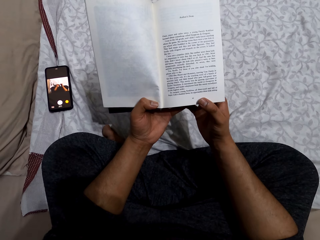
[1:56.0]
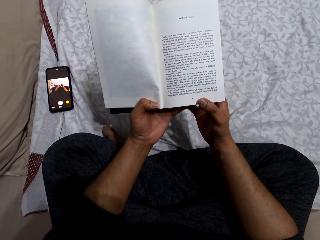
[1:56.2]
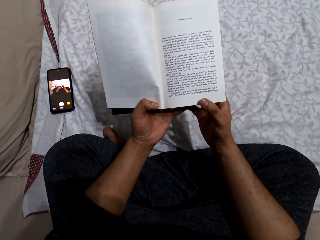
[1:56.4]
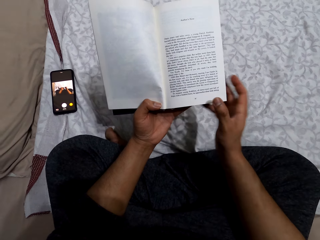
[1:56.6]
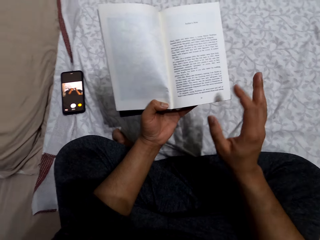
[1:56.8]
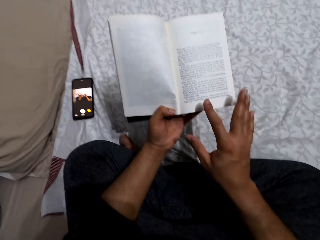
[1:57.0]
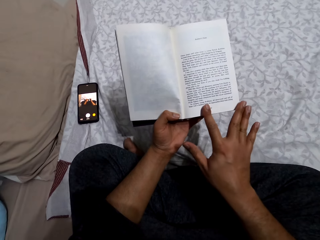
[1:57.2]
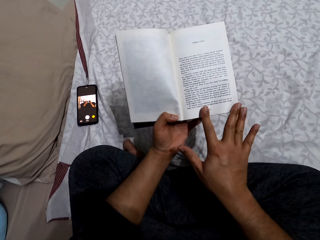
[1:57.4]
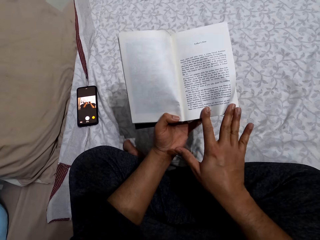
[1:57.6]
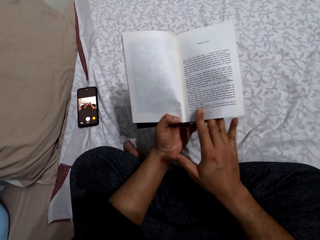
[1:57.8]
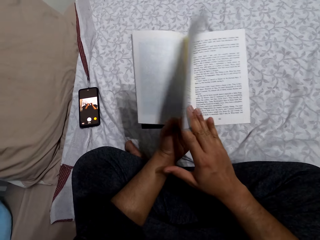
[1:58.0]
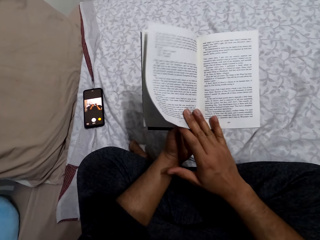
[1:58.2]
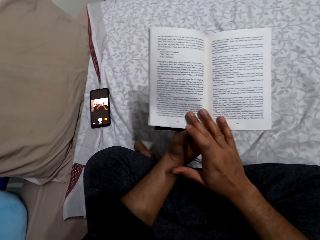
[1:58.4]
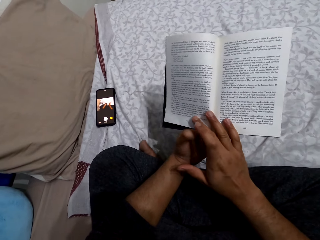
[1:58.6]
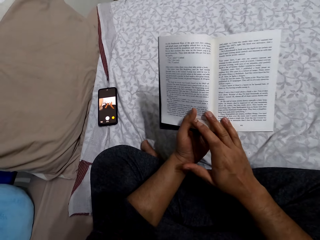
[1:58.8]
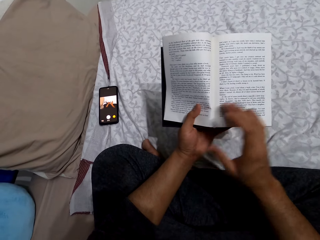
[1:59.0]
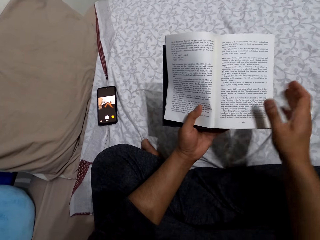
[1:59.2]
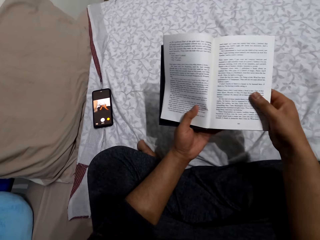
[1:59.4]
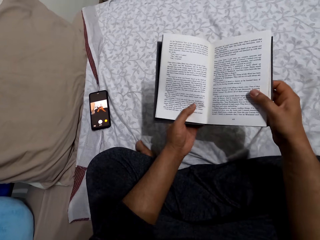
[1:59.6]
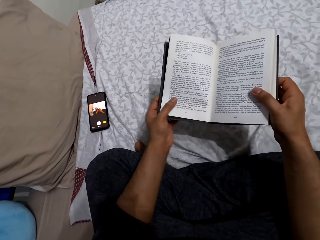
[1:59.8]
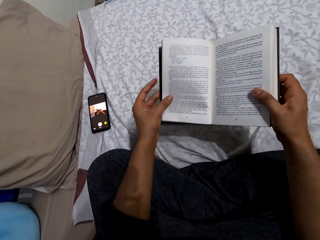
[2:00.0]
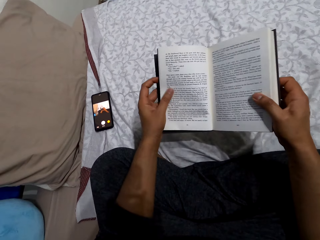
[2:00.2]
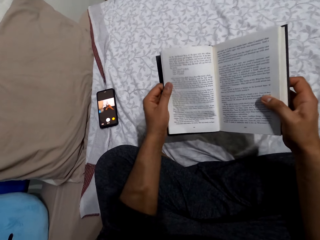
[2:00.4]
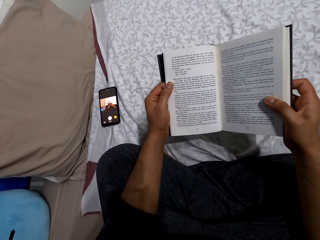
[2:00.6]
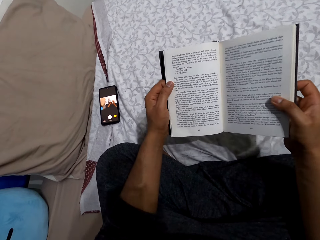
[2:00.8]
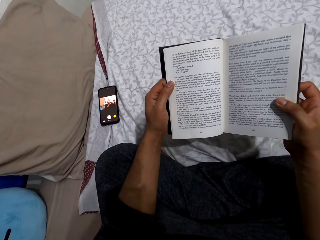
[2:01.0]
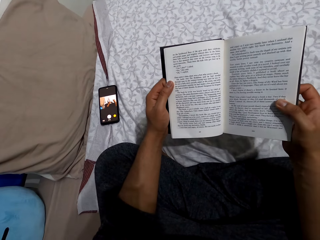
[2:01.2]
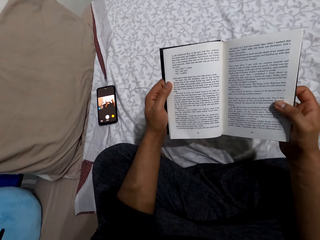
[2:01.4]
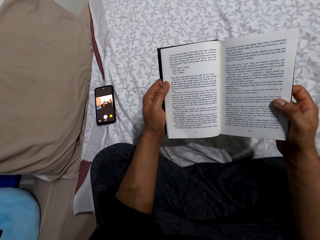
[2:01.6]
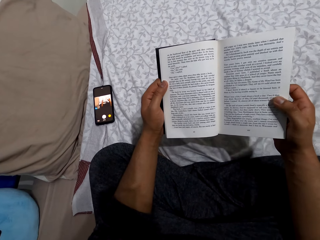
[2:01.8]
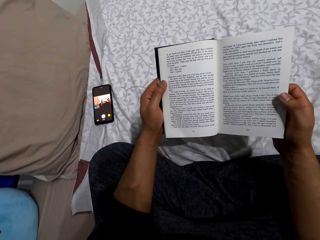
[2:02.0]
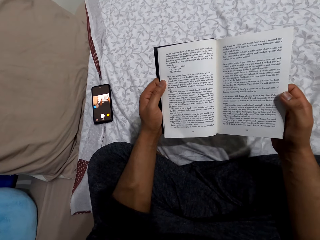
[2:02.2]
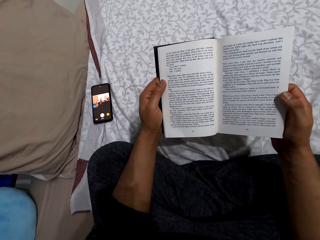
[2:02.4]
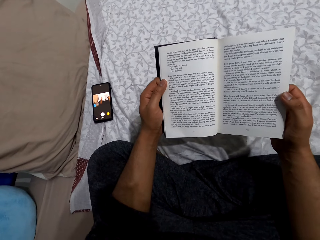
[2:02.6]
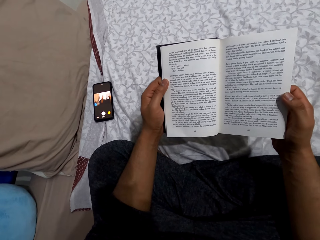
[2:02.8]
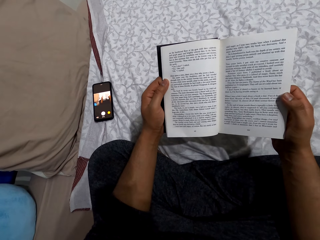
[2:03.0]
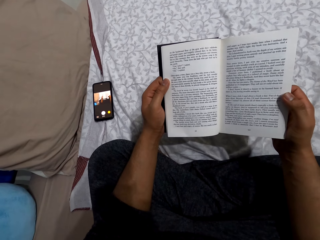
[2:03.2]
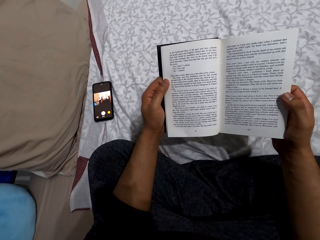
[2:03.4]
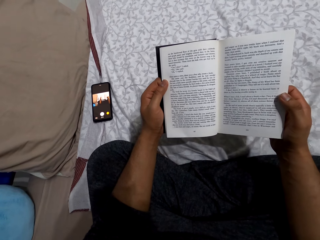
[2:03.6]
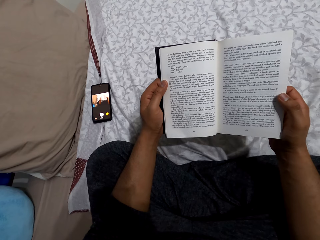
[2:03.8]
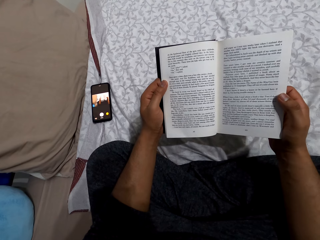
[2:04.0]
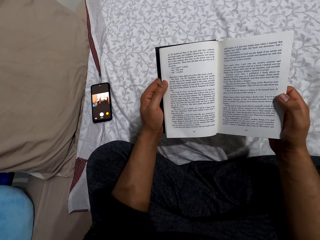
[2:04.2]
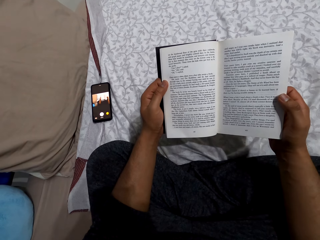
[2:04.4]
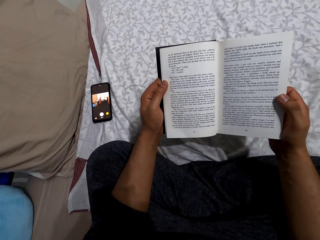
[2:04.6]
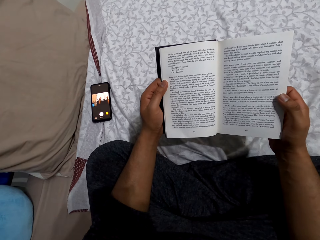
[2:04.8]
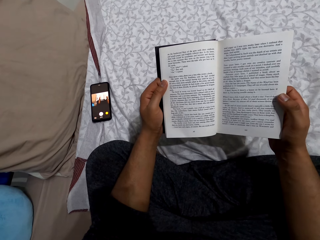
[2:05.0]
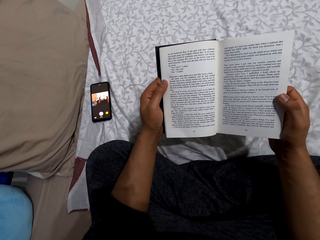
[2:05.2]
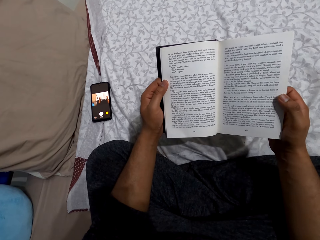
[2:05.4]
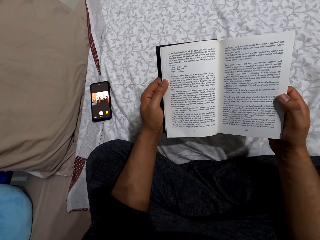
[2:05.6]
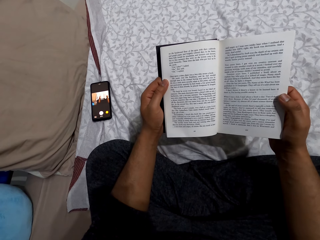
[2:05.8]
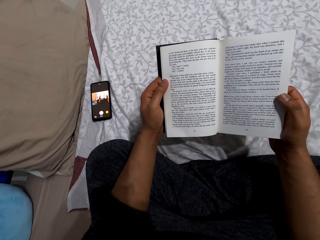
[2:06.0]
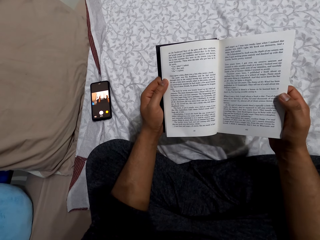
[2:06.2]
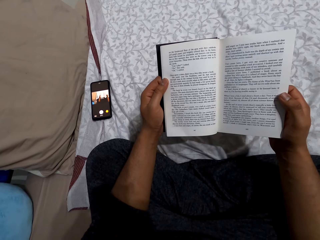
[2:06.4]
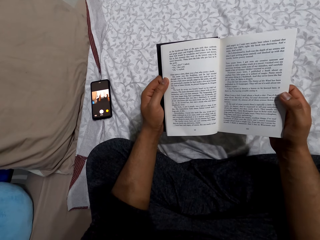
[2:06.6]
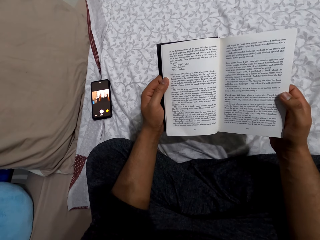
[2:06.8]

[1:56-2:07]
The camera wearer turns the page. He holds the book with his right hand. He moves his left hand on the book. He reads the book.

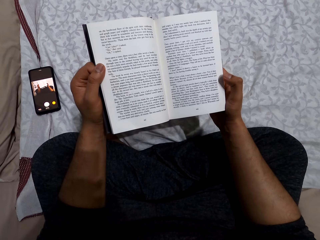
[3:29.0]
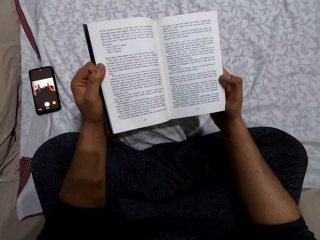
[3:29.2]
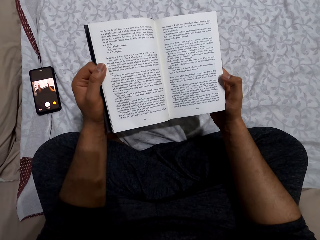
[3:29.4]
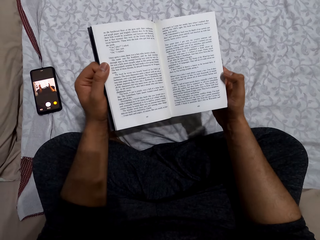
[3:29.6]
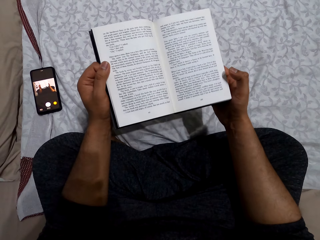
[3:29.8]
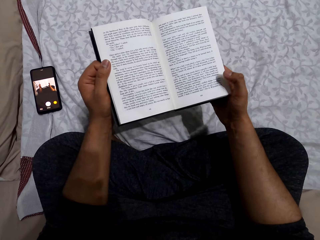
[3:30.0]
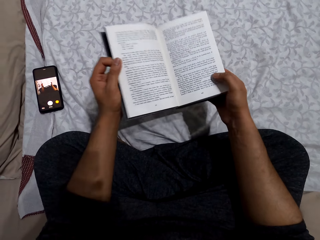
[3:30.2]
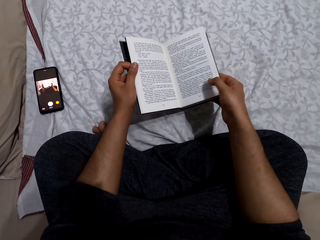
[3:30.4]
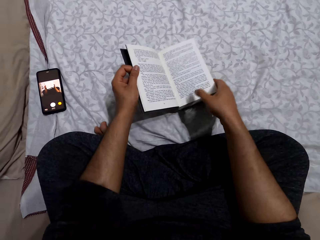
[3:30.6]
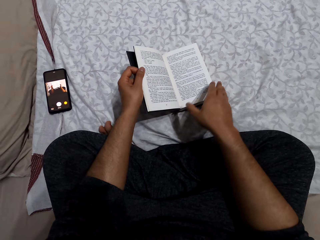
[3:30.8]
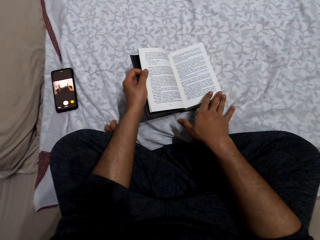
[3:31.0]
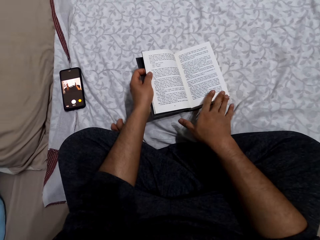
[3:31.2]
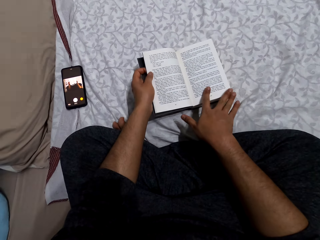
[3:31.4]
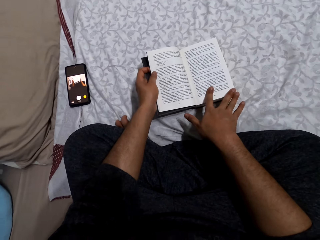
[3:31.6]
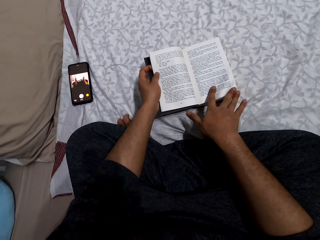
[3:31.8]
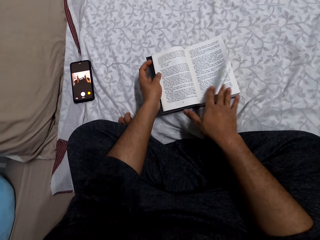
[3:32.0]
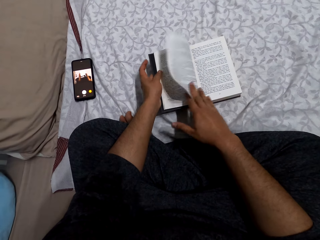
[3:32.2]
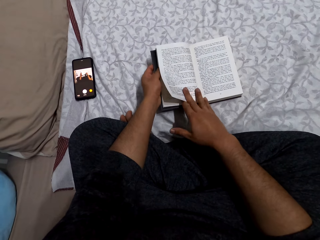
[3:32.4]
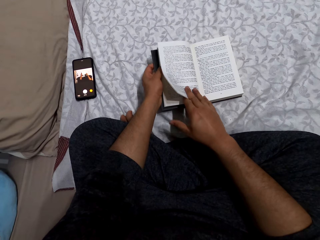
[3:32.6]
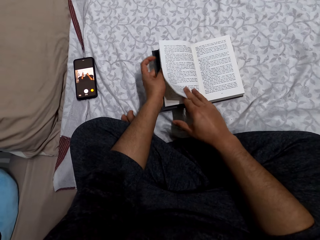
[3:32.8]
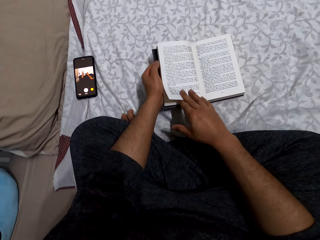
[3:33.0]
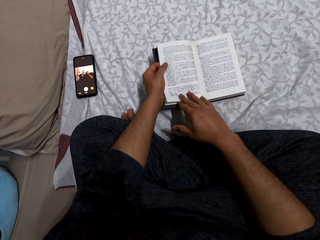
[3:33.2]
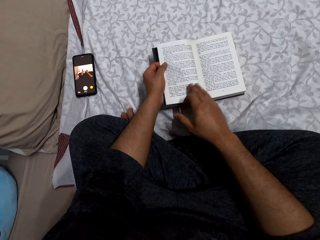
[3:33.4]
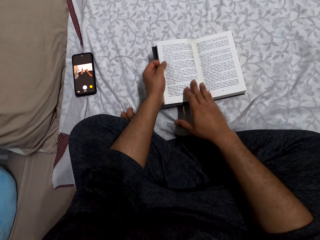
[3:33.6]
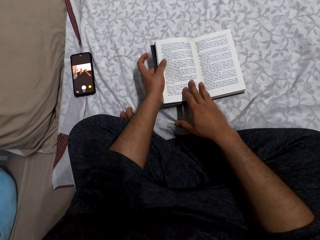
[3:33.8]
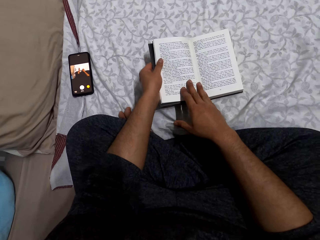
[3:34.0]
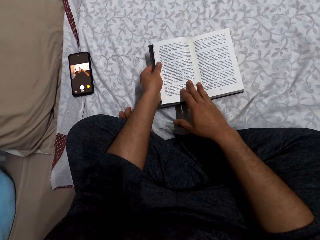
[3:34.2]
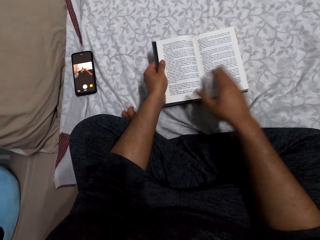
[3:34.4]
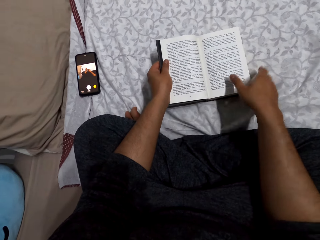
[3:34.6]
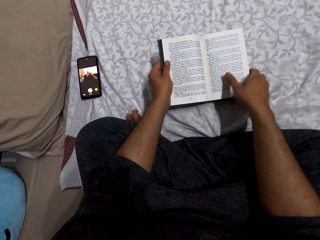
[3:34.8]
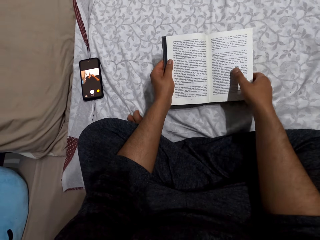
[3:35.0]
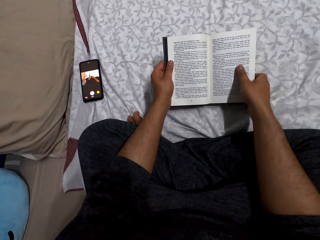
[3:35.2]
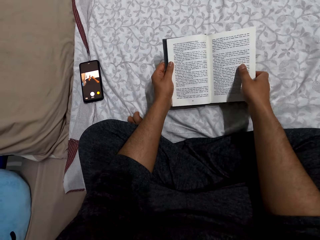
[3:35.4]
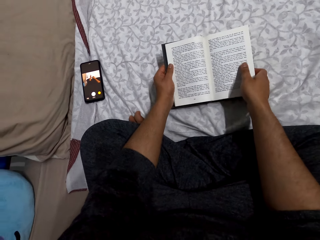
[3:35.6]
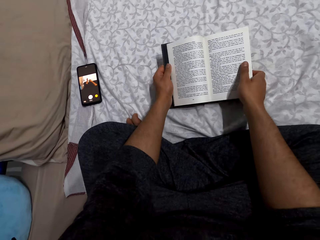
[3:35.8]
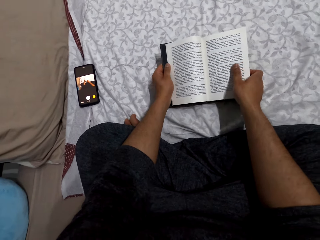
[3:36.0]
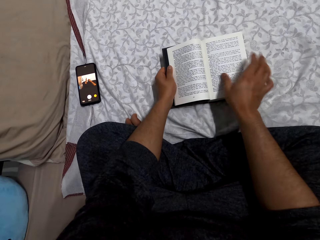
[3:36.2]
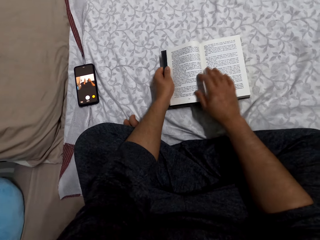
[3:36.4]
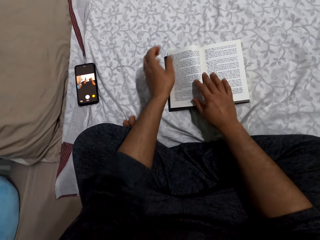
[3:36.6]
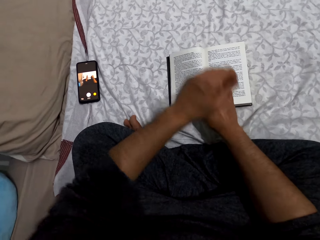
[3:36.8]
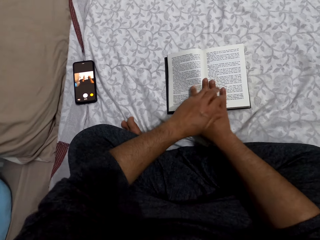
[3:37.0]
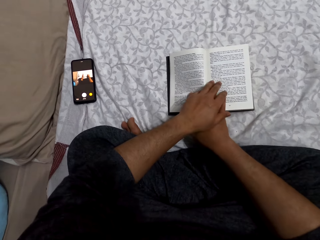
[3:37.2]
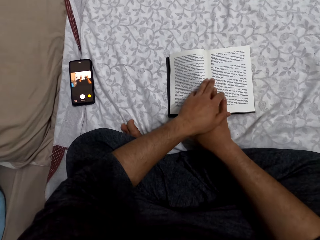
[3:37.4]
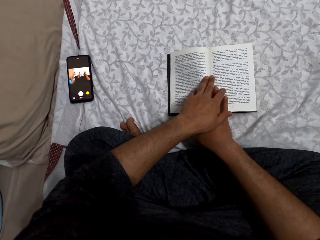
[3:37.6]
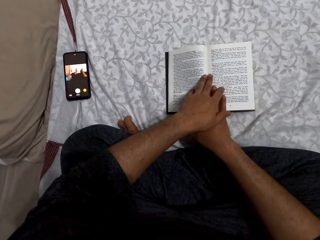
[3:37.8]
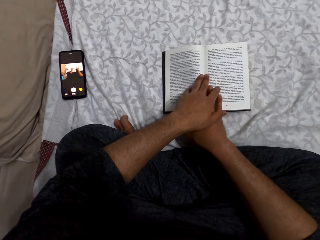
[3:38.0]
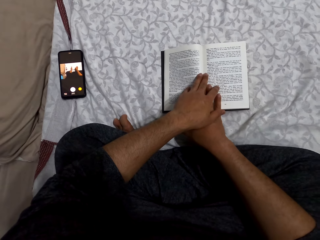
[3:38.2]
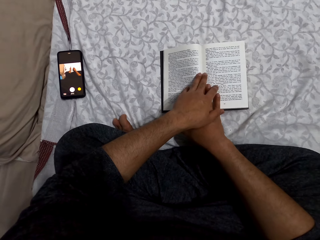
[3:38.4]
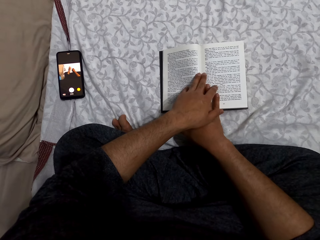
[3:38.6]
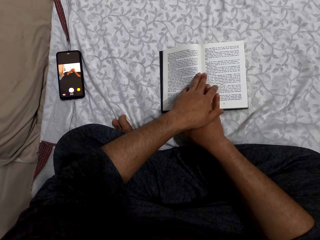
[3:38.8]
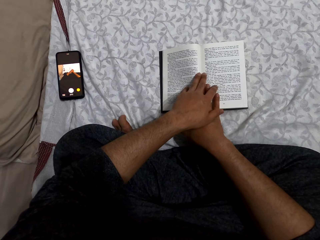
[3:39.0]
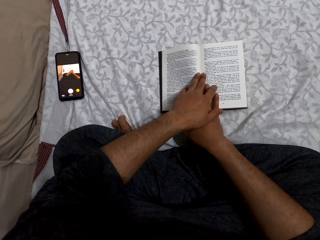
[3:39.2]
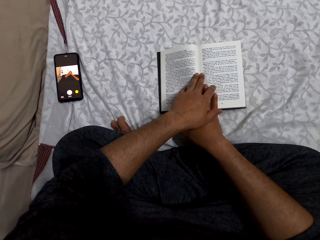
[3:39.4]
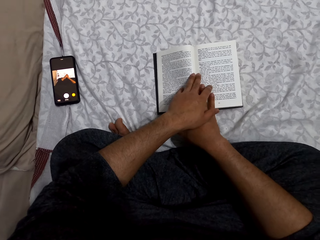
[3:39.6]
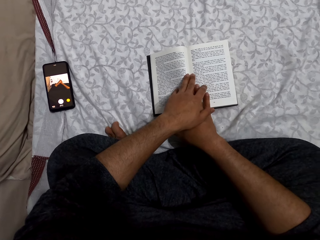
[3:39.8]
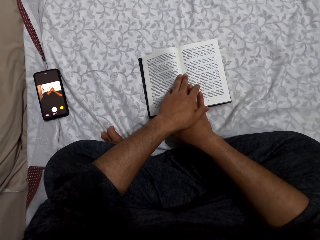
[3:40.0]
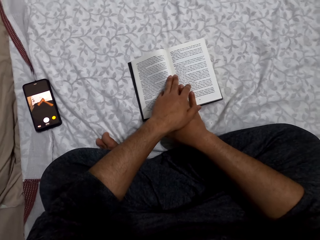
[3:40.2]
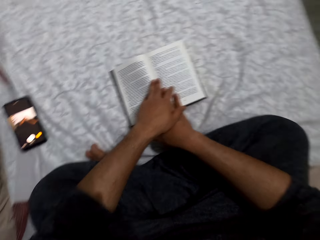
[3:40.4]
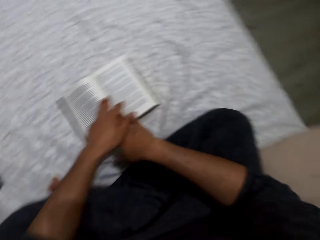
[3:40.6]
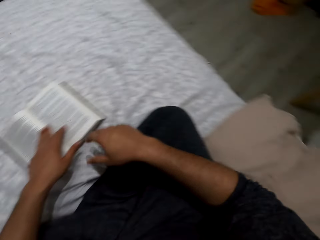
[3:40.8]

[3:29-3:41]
The camera wearer places the book on a bed. He turns the page. He places his right hand on the book. He adjusts the book on the bed. He places his hands on the book. He presses the book with the hand. He reads the book.
